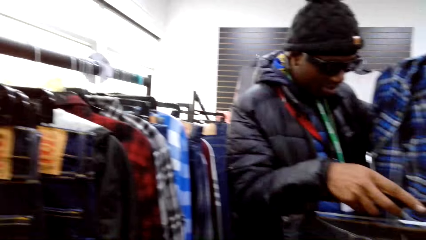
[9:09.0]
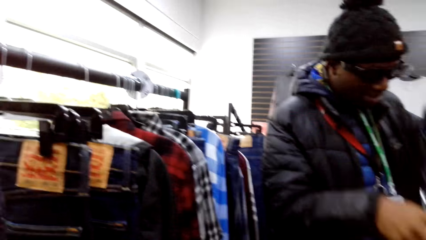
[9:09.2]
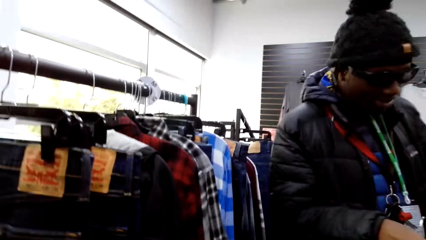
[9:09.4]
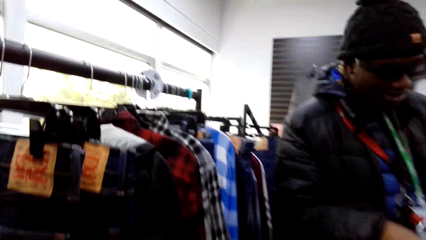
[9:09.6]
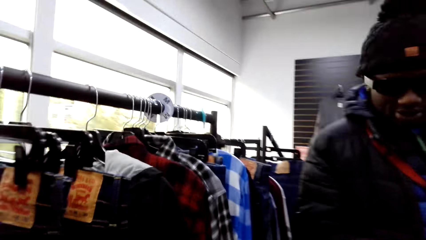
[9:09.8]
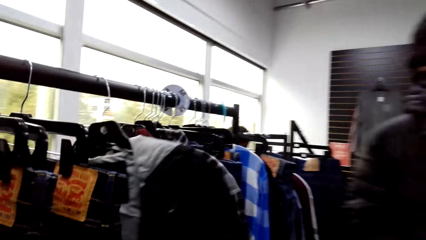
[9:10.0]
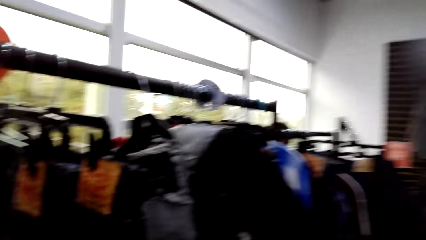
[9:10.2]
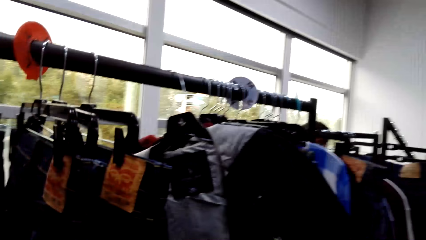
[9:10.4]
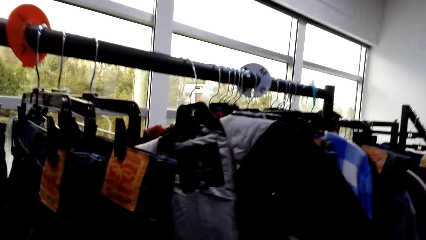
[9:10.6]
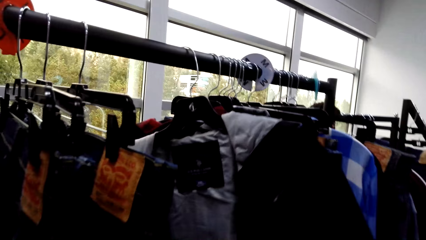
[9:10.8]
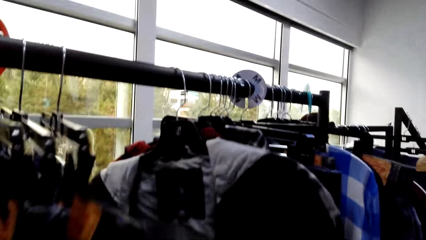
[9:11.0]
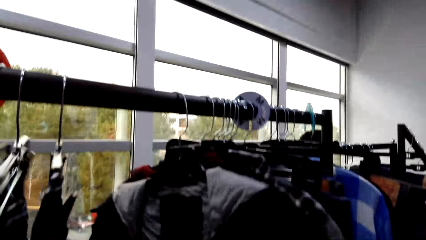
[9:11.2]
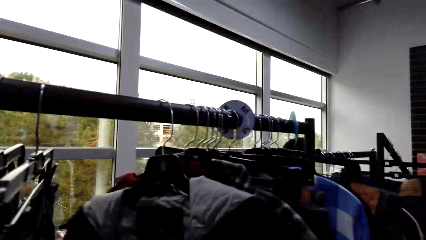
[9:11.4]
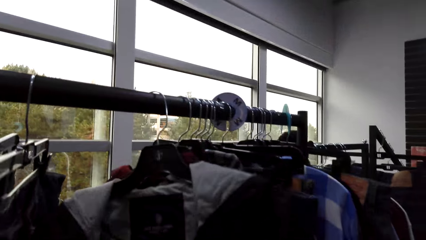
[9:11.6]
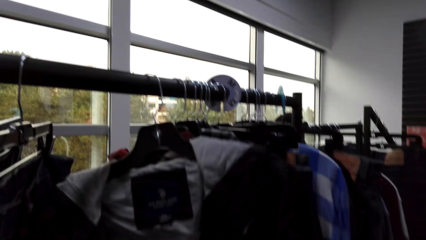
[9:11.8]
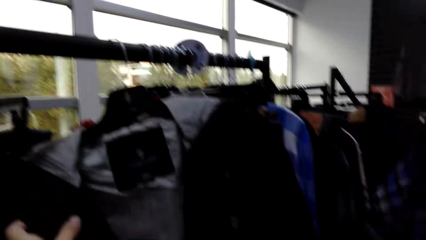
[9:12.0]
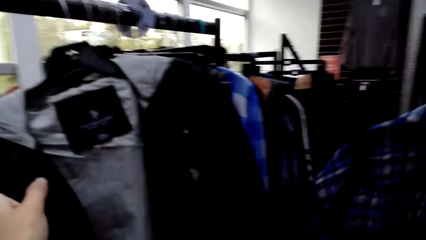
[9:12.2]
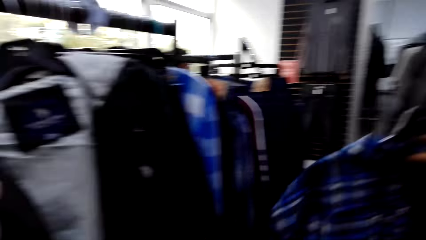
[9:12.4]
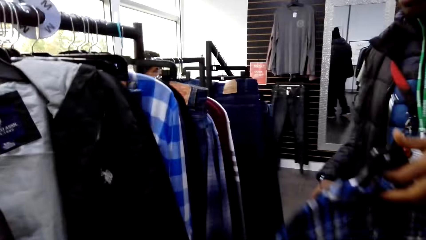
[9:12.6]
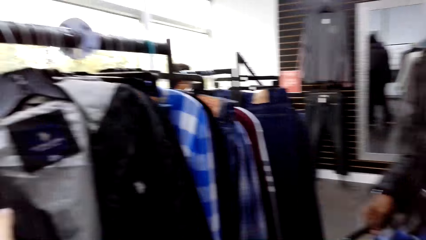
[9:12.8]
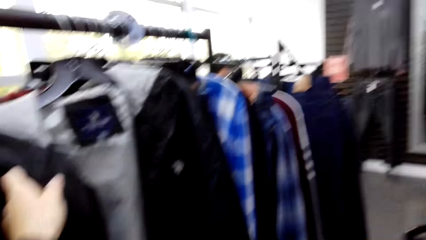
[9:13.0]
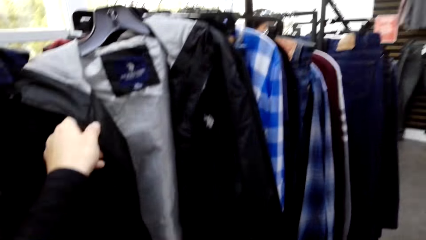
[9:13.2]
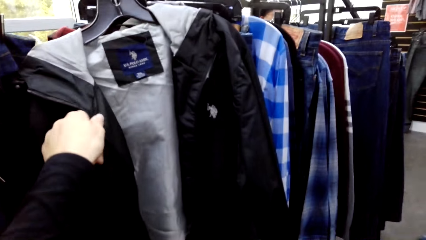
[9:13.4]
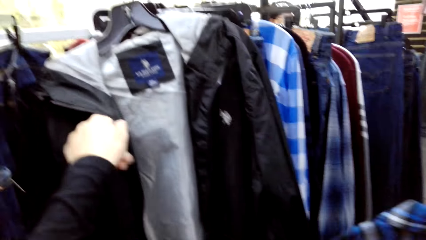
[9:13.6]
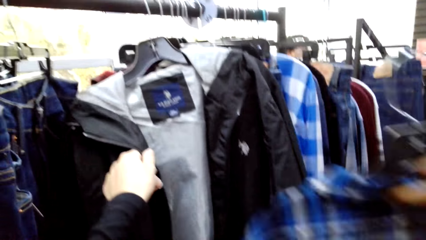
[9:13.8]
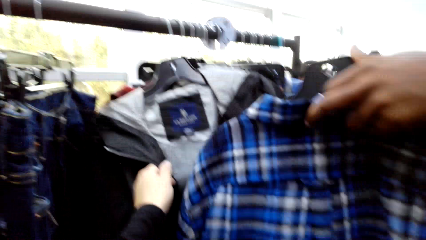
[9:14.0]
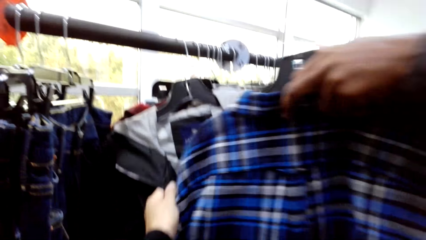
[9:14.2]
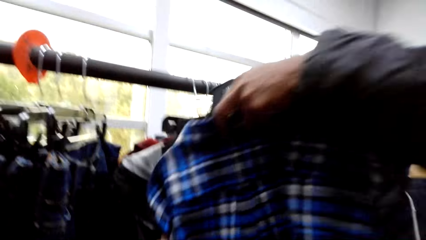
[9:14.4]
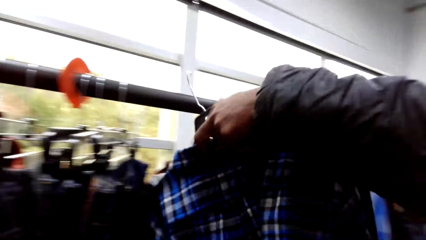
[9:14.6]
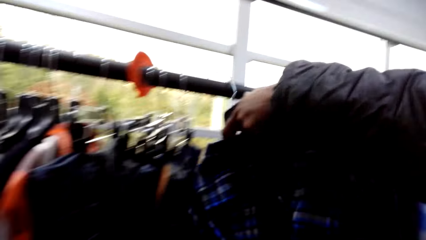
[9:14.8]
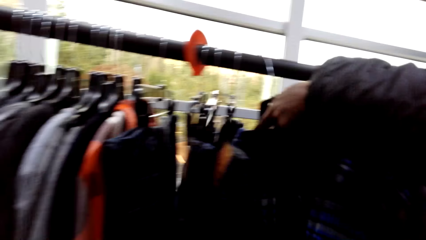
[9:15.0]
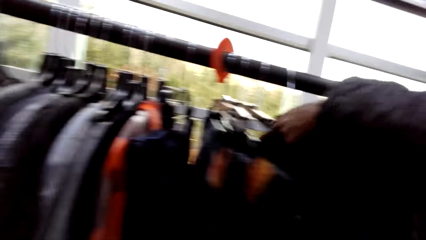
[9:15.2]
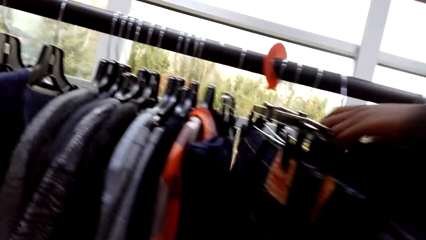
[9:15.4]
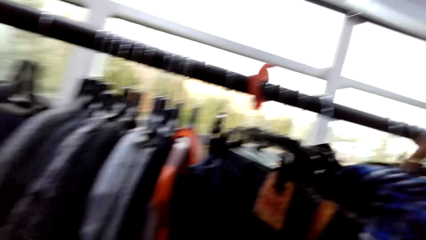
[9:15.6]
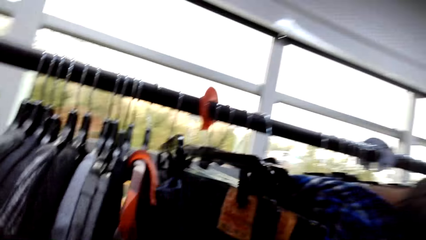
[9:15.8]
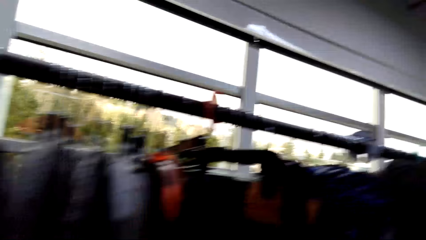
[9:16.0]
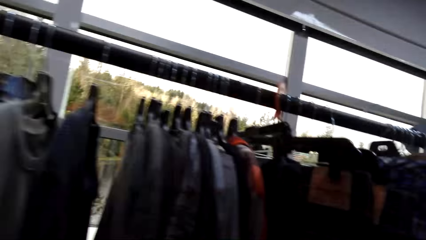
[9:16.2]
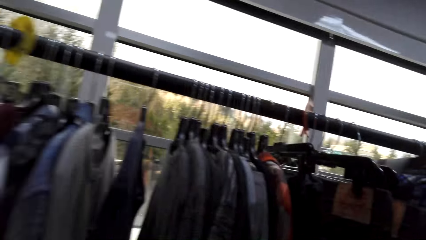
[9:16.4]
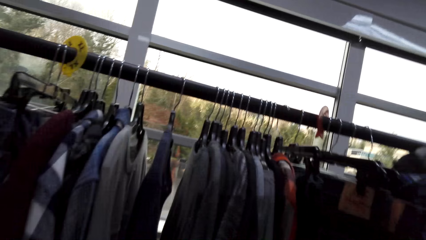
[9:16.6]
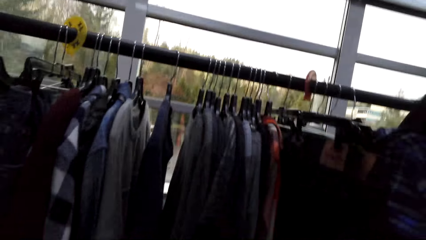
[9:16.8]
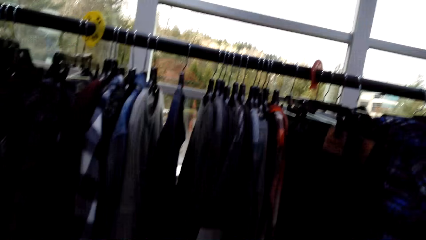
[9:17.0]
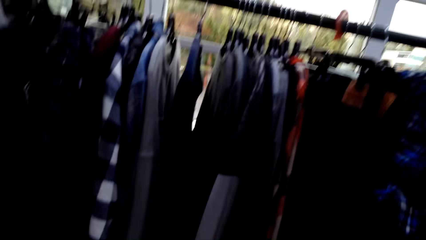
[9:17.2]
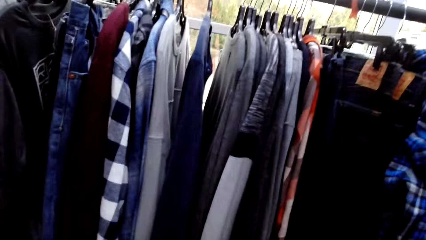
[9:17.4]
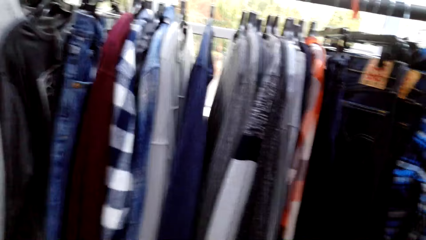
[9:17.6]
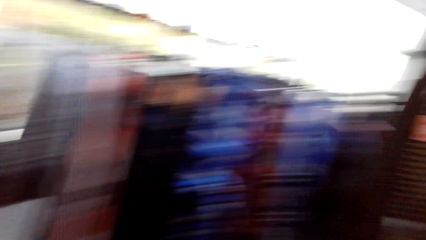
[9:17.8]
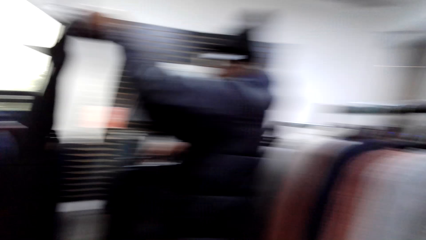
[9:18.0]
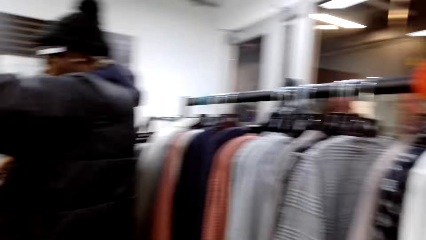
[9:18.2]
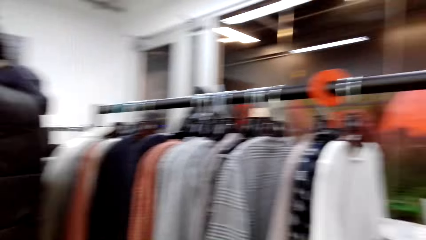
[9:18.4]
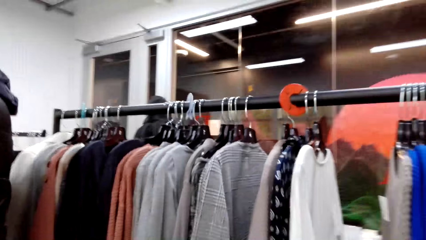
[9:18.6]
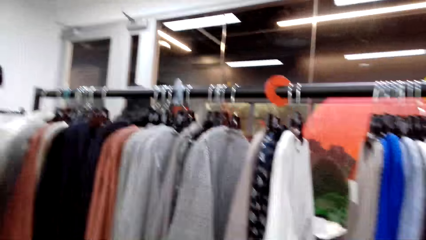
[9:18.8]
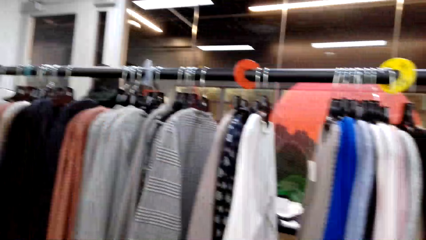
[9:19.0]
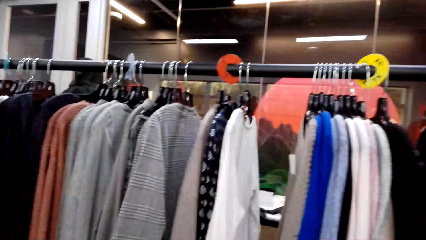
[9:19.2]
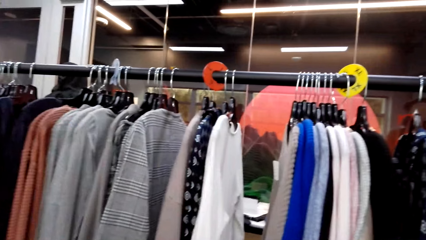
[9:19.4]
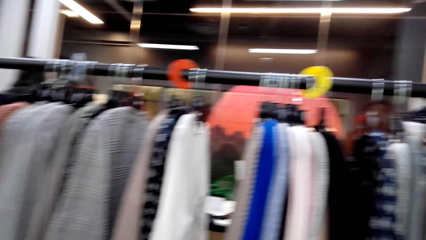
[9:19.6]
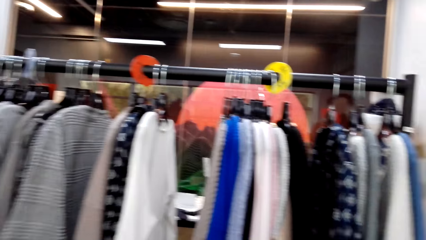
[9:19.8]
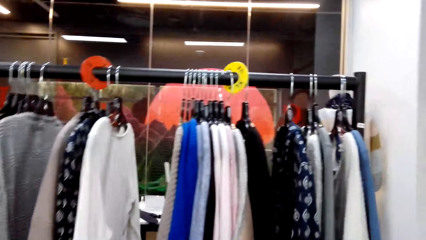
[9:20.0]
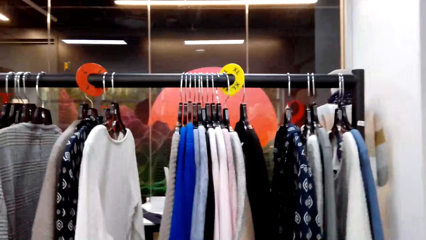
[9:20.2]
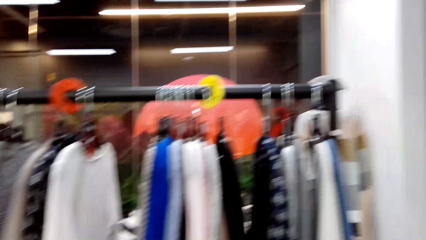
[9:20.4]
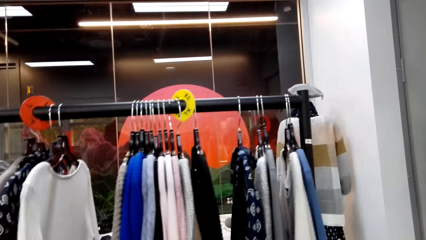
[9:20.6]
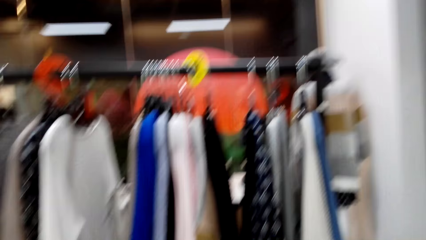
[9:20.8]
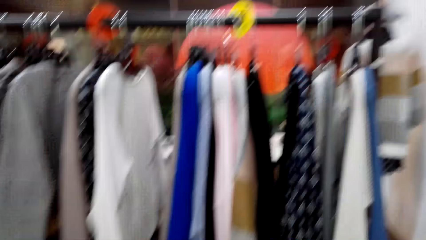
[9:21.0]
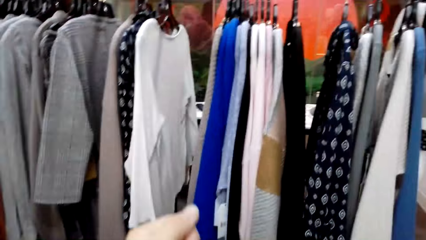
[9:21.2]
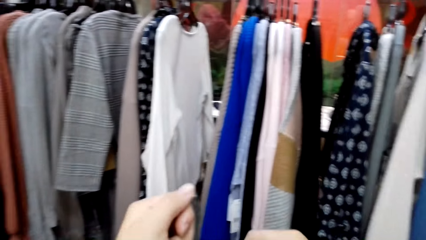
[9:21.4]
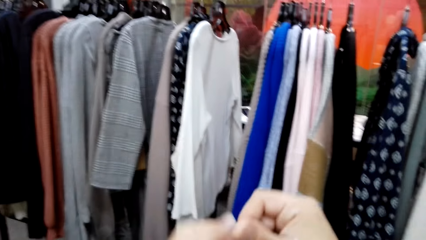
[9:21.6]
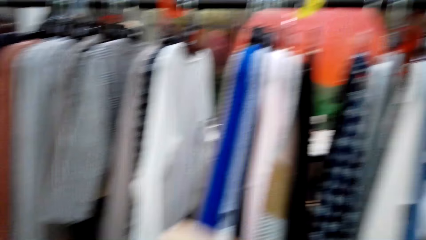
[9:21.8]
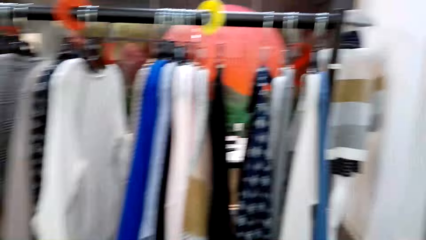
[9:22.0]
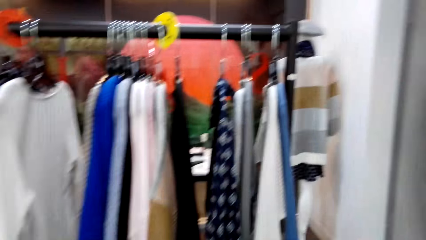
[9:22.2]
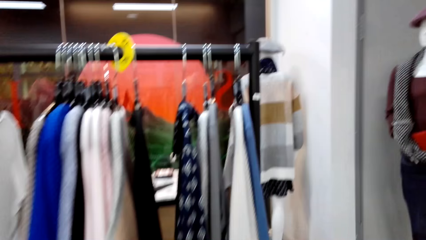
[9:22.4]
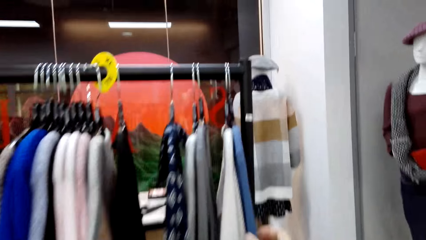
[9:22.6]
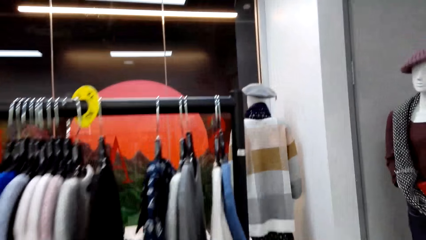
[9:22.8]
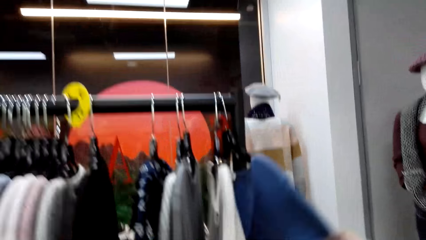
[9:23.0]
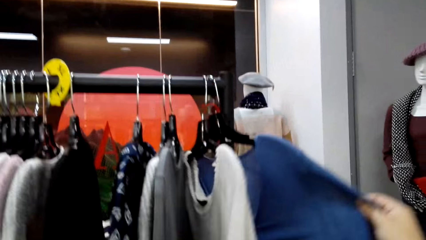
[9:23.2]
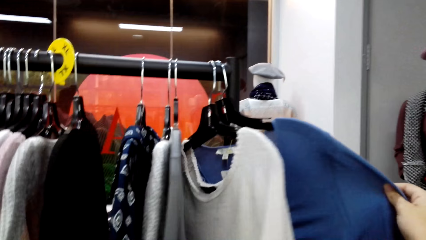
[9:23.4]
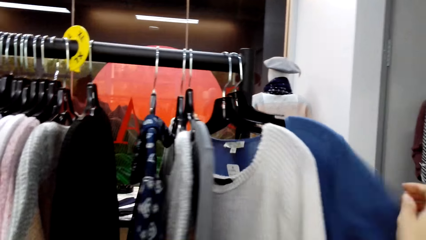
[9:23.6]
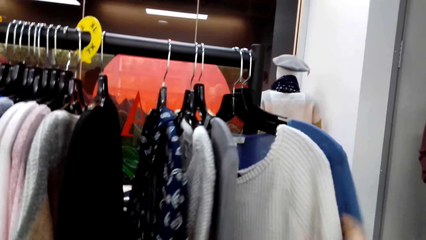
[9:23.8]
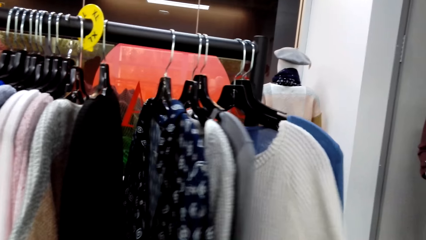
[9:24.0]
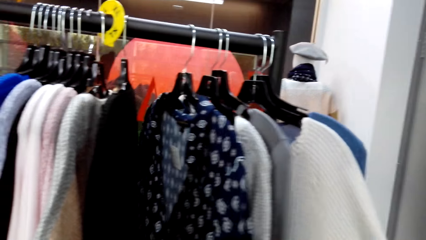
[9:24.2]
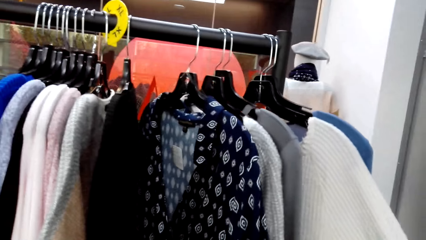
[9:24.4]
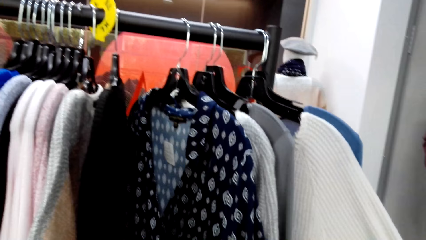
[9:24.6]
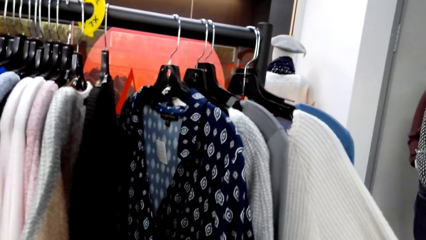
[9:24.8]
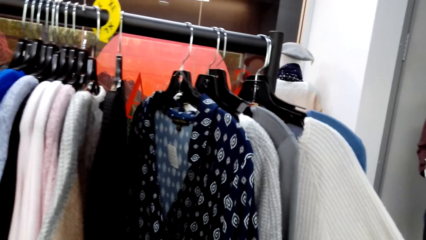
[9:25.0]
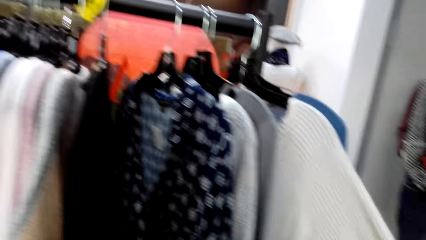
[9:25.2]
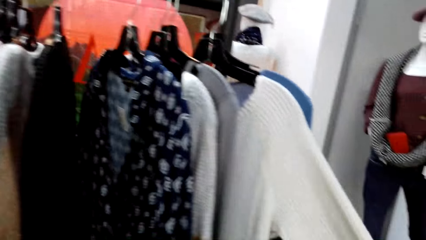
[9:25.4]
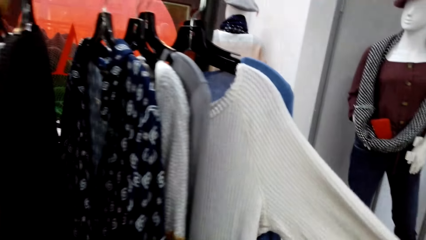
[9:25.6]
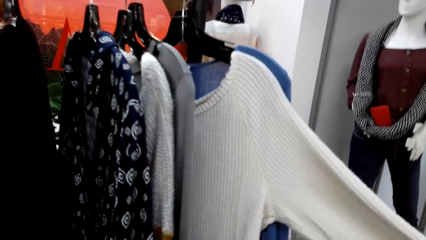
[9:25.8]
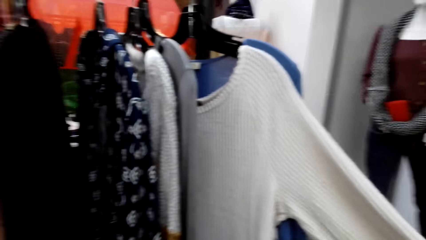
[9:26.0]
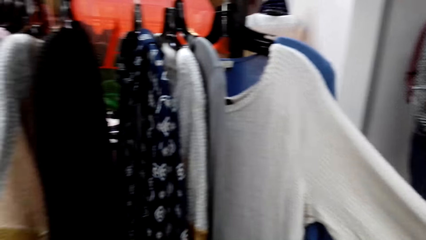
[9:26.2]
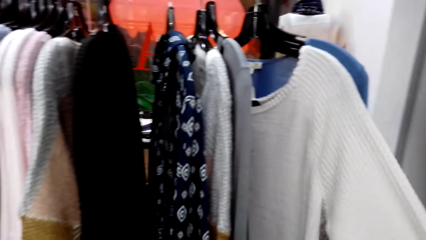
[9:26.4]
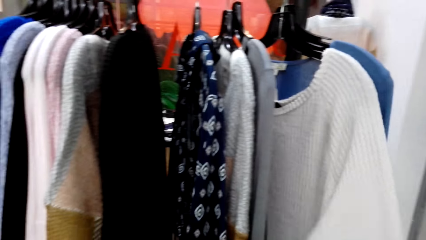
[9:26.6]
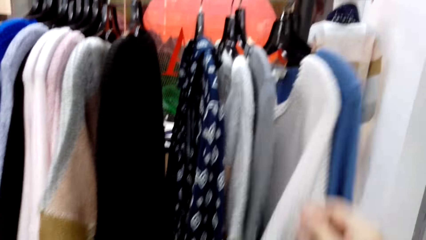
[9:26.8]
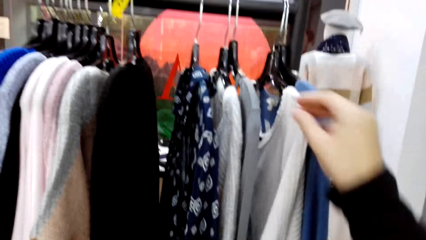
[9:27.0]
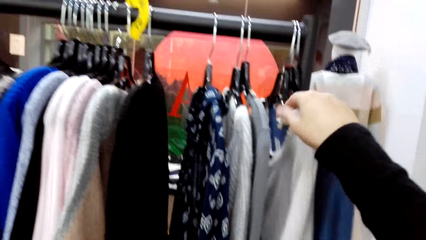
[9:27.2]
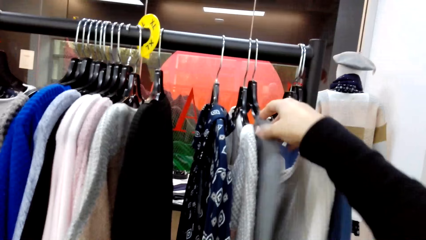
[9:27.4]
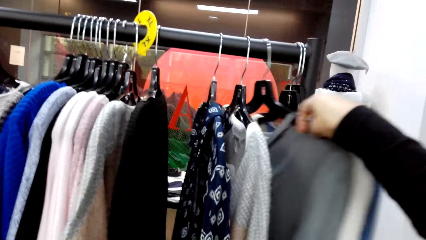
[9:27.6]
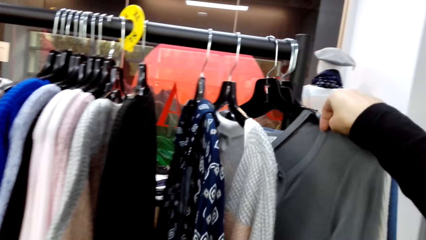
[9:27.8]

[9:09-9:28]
The camera wearer talks to a person. They browse the clothes on the rack. A man hangs a hanger on the hanging line. The man puts the jumper jacket on the hanger. The camera wearer looks around the hanging line. They turn to the right. They look around the shop. They look around the hanging line. They inspect sweatshirts on the hanging line and touch the clothes.
